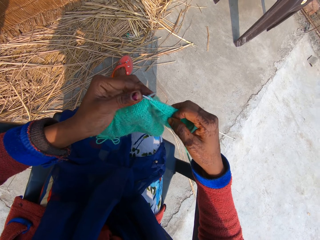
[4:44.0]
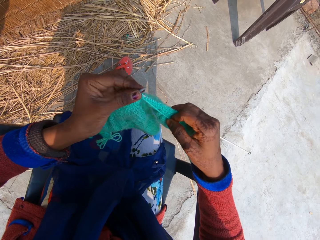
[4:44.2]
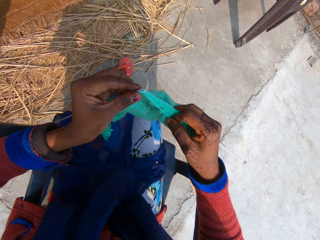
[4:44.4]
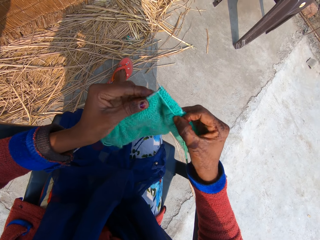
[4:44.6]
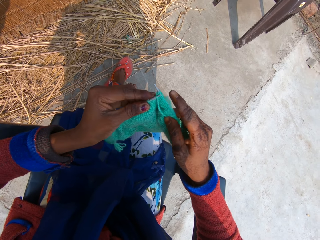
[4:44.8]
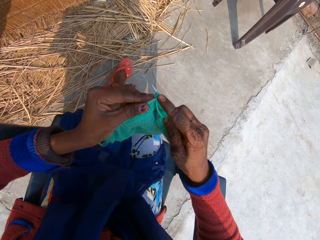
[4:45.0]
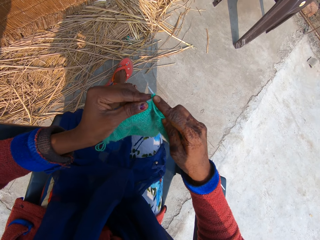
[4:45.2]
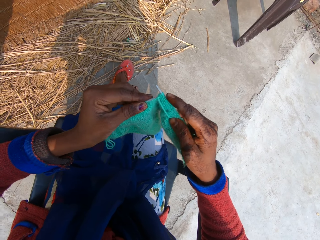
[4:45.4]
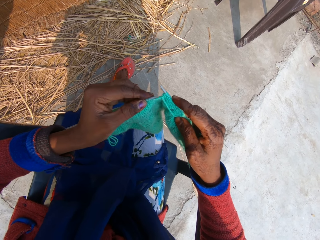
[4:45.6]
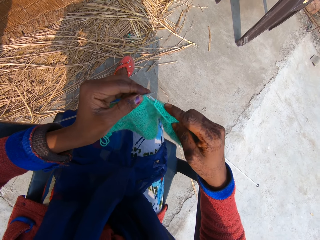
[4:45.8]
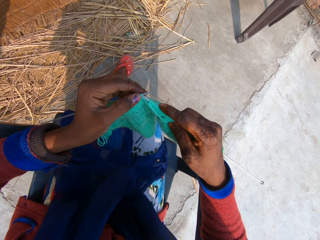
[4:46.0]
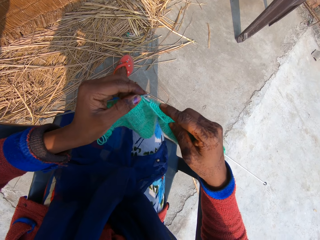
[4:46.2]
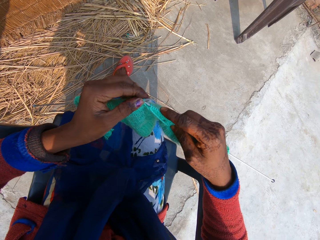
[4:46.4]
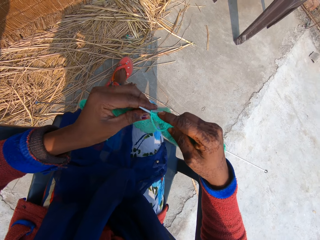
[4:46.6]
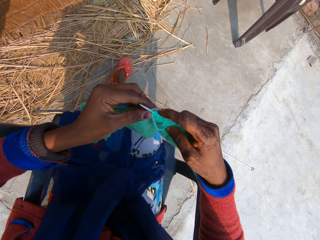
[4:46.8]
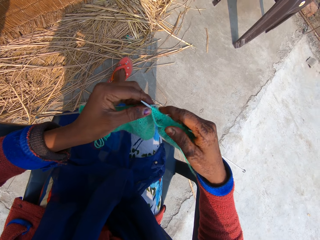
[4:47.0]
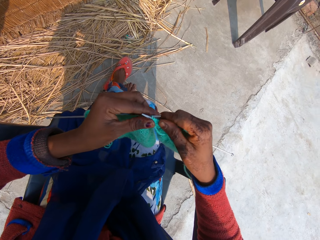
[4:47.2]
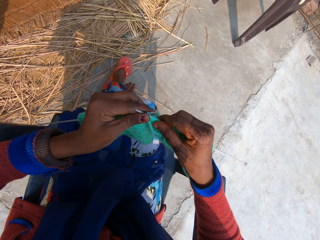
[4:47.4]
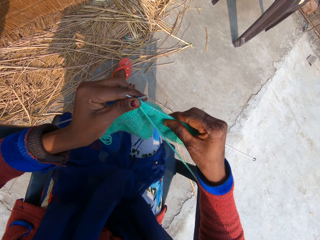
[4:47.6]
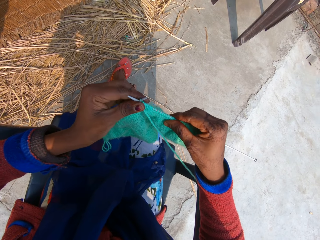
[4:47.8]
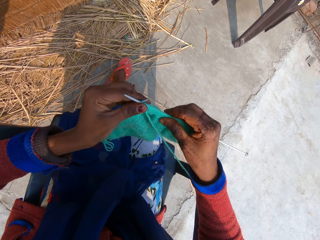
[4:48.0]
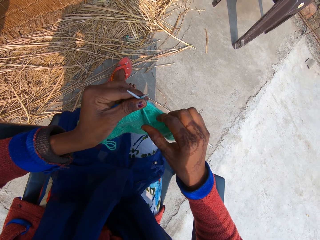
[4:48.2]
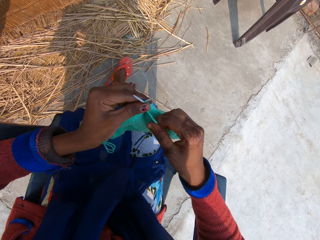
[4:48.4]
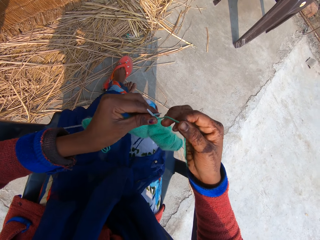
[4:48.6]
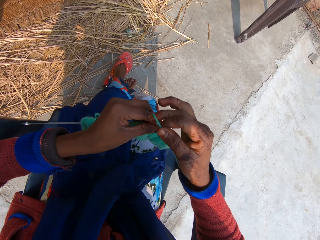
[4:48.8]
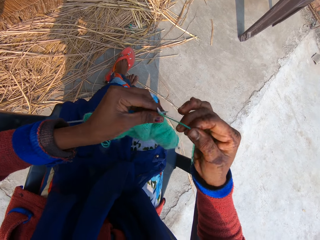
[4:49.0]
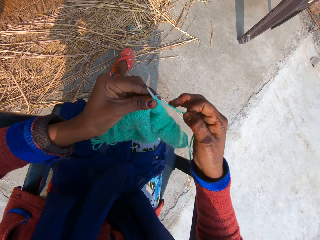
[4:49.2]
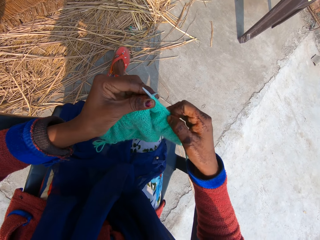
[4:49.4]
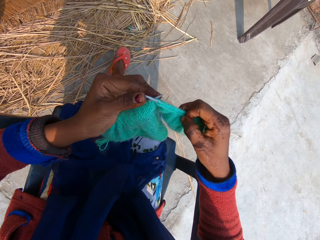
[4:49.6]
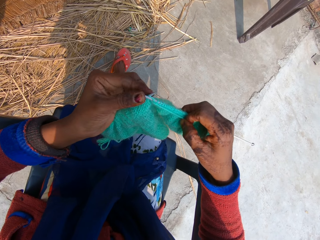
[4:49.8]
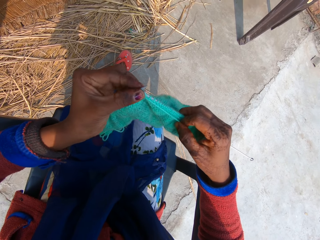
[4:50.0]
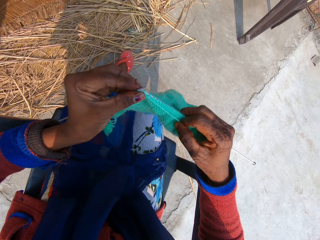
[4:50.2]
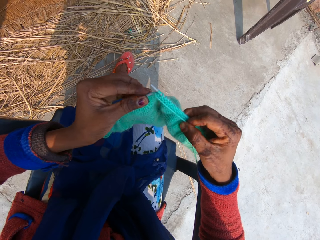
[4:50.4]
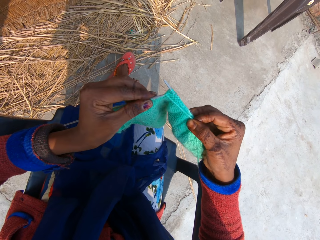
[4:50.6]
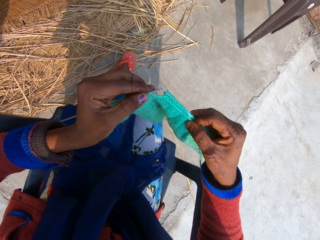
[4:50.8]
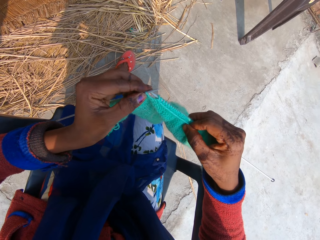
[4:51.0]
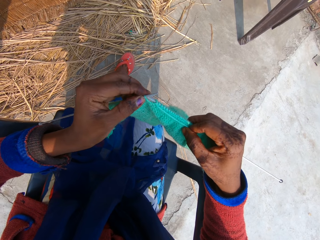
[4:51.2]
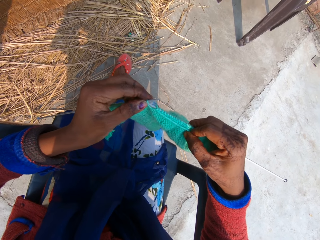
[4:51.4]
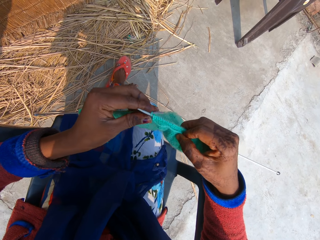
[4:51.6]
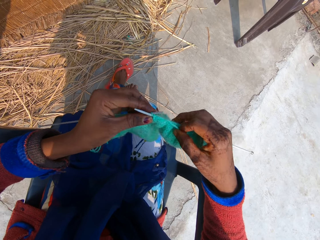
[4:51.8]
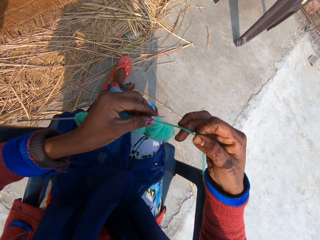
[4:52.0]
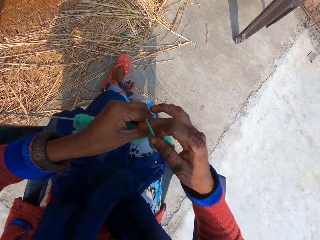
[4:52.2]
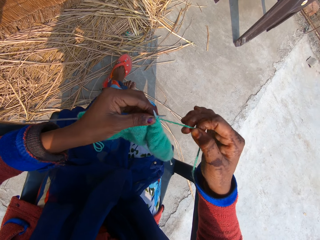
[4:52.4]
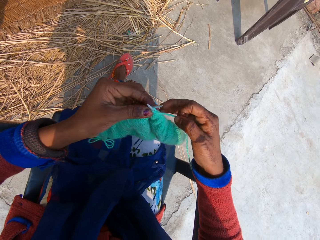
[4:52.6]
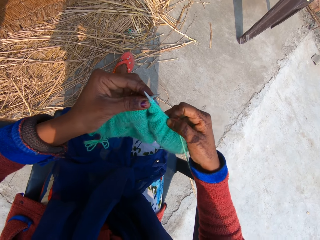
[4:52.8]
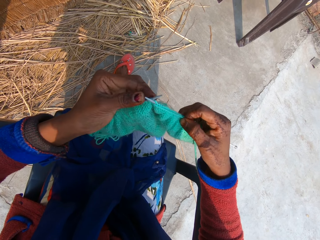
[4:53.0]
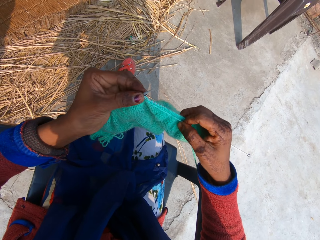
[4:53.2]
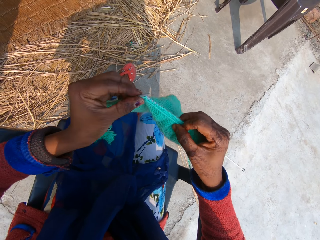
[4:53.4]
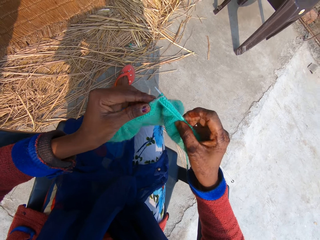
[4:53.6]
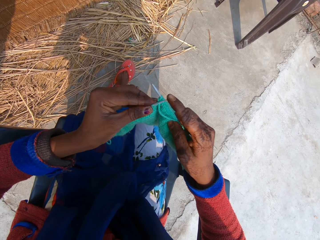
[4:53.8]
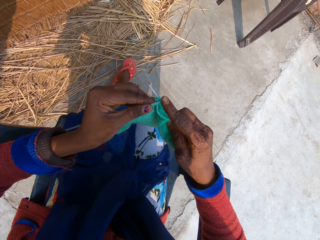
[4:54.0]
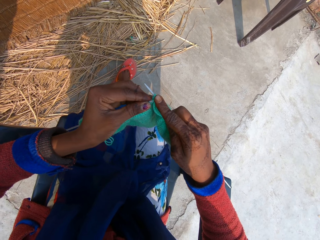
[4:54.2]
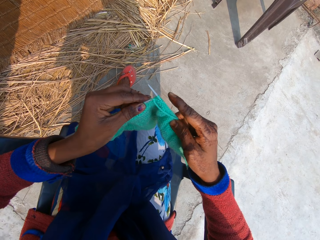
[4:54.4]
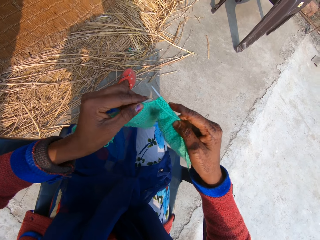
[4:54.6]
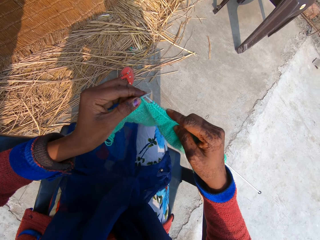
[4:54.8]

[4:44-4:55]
The camera wearer holds a single point knitting needle. They hook a knitting thread with the single point knitting needle. They adjust the fabric through the single point knitting needle. They roll the knitting thread on the single point knitting needle. They knit the fabric. They hook the knitting thread with the single point knitting needle. They roll the knitting thread on the single point knitting needle. They knit the fabric.

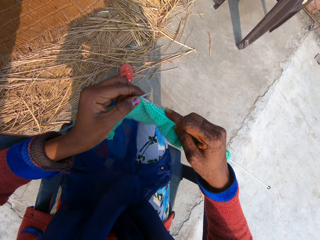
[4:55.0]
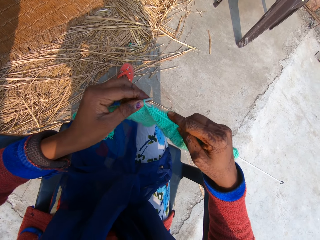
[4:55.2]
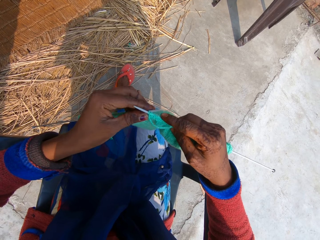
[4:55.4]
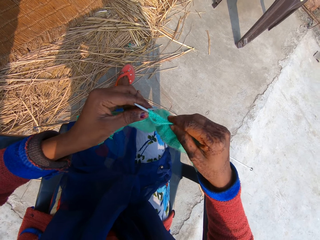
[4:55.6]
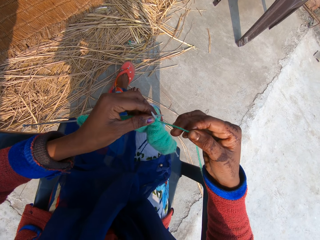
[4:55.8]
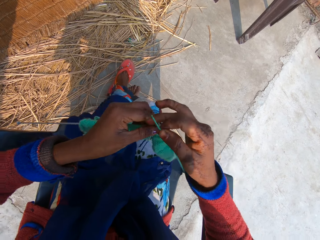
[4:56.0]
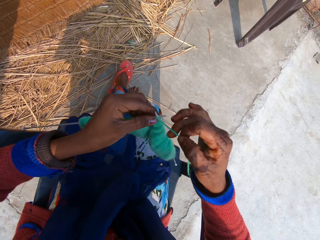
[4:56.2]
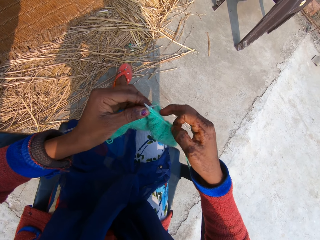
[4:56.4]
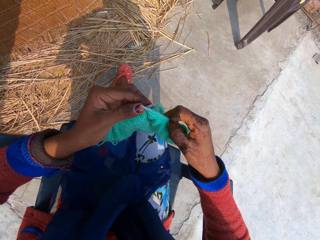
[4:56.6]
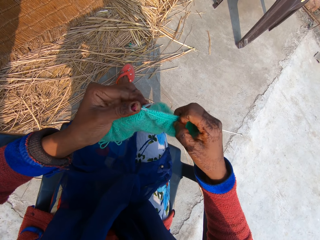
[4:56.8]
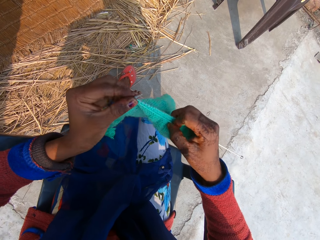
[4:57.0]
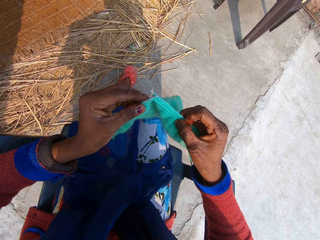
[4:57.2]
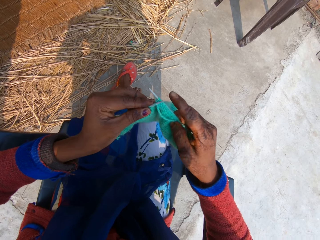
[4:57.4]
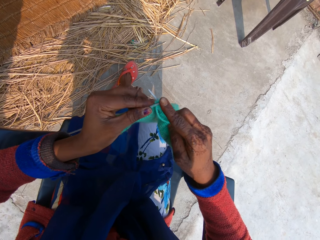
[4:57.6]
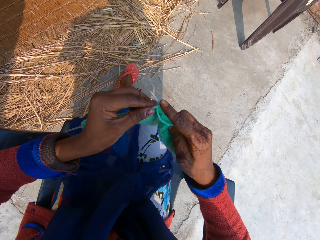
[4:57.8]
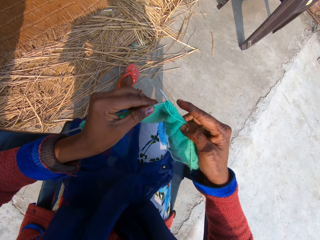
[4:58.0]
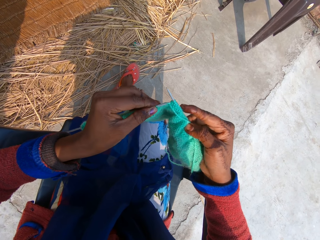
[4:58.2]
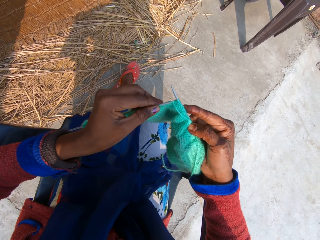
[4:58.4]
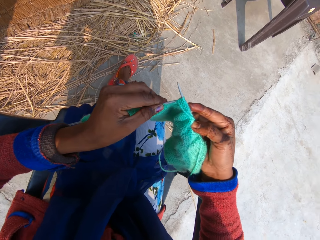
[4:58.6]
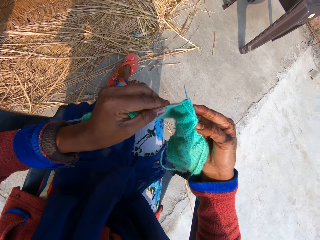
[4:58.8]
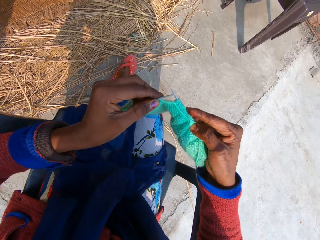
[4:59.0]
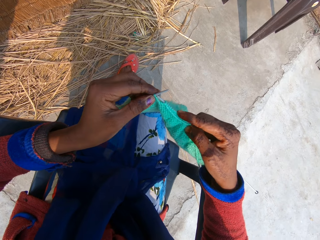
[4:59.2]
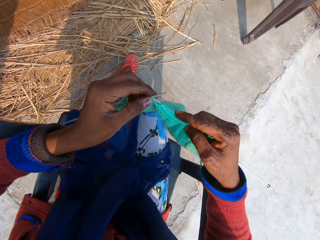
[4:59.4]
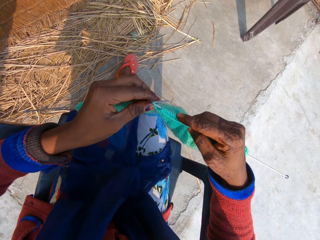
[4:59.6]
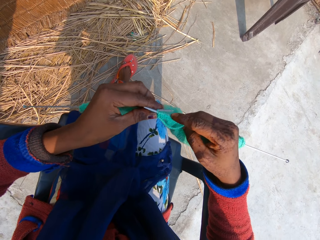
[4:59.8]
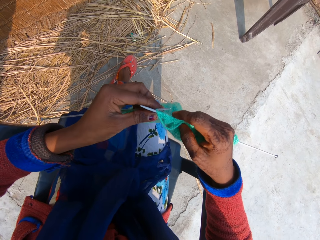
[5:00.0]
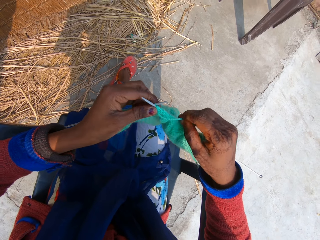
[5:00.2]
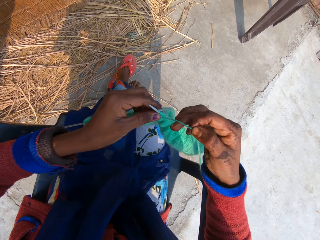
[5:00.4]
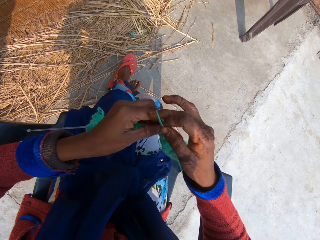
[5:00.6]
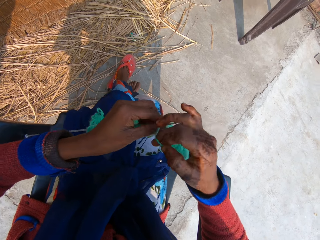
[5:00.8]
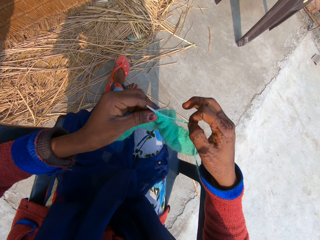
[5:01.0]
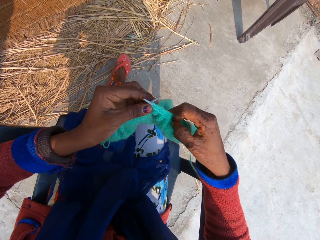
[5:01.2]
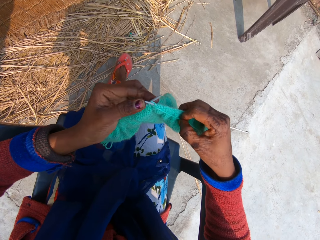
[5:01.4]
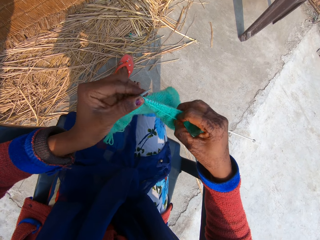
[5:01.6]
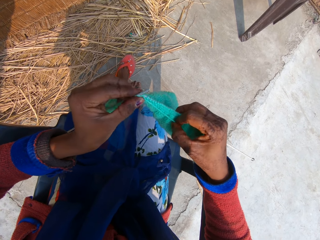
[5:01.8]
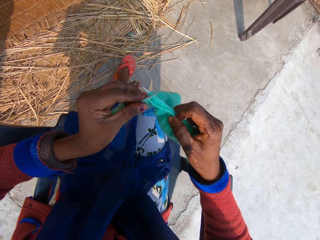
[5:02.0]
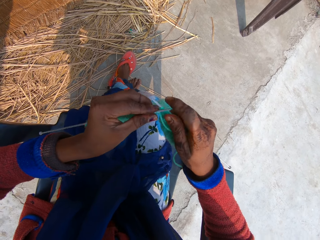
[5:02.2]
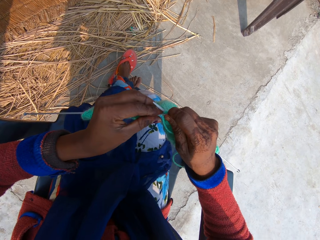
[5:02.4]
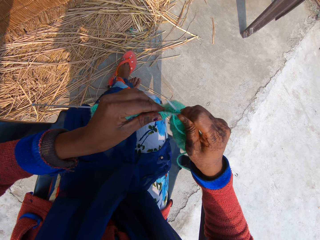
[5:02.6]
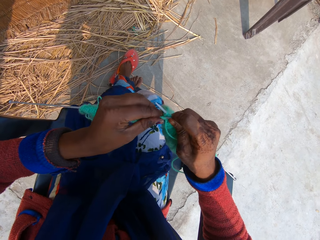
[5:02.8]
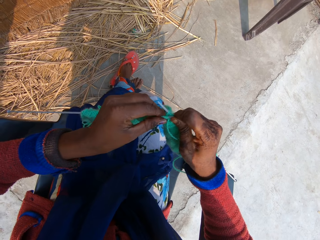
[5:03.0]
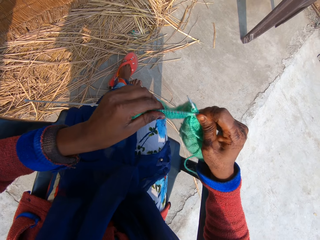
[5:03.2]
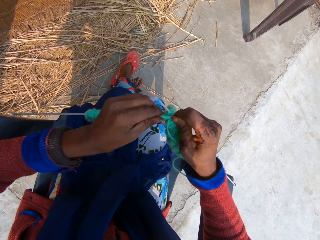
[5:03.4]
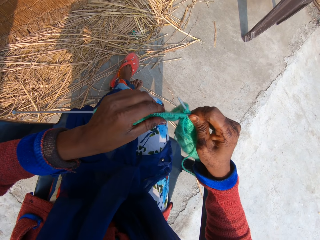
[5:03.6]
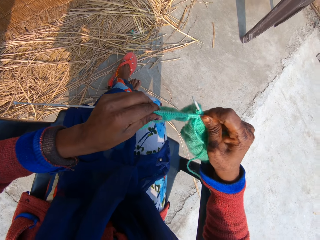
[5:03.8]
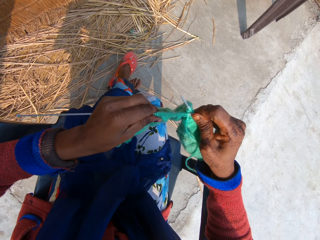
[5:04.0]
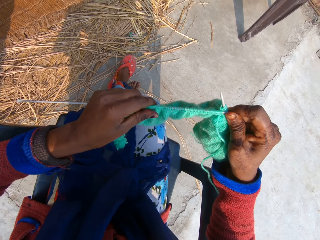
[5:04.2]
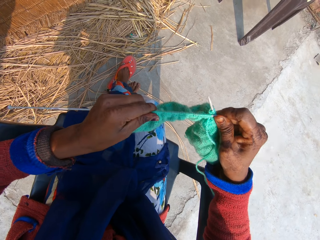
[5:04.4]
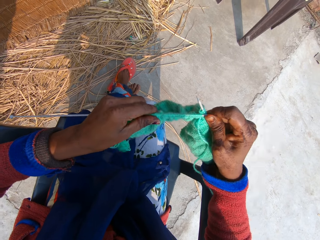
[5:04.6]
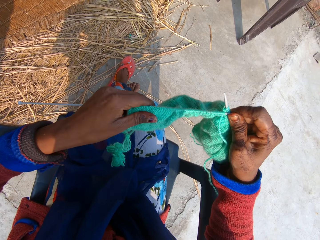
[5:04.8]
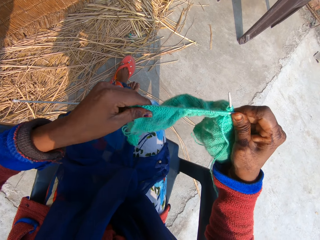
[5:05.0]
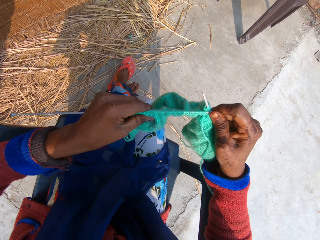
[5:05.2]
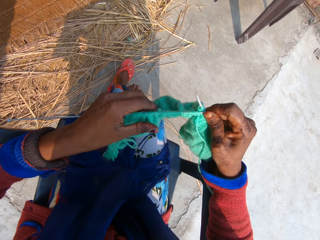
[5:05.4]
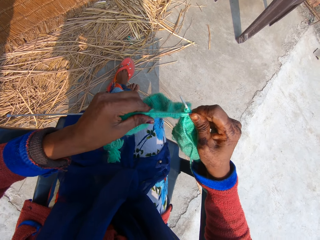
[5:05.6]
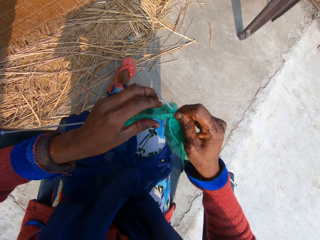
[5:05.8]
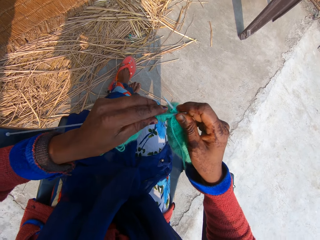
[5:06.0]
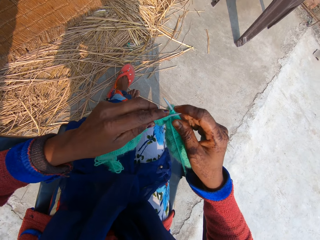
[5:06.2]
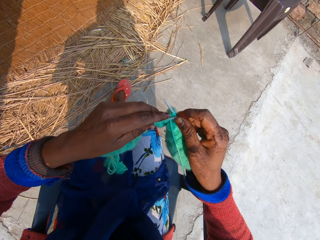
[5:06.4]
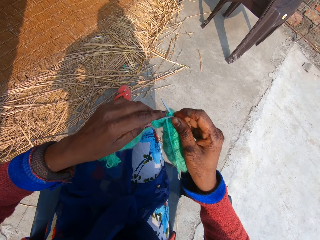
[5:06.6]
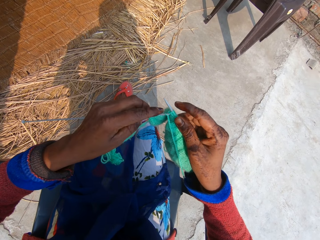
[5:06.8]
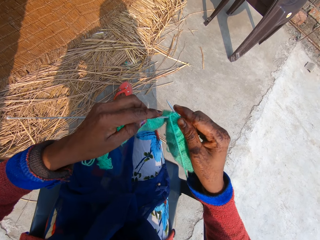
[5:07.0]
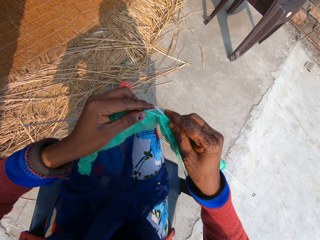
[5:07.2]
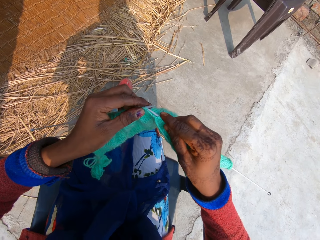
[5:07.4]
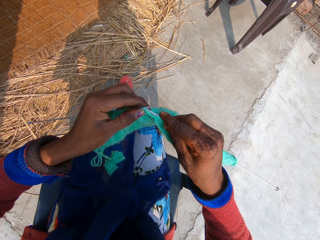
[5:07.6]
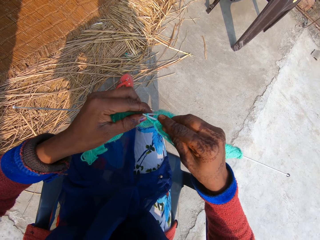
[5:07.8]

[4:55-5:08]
The camera wearer holds a single point knitting needle. She knits a fabric. She rolls a knitting thread on the single point knitting needle. She knits the fabric. She holds the single point knitting needle. She hooks the knitting thread with the single point knitting needle. She rolls the knitting thread on the single point knitting needle. She knits the fabric. She holds the single point knitting needle. She adjusts the fabric through the single point knitting needle. She adjusts the yarn on the left knitting needle with her left hand. She holds the fabric.
